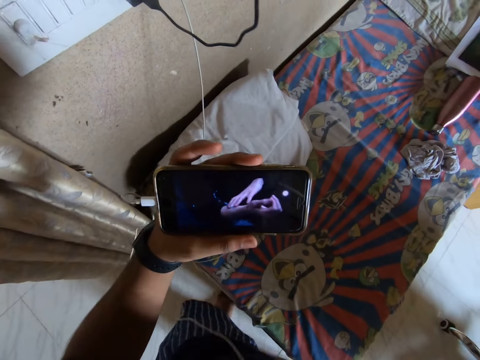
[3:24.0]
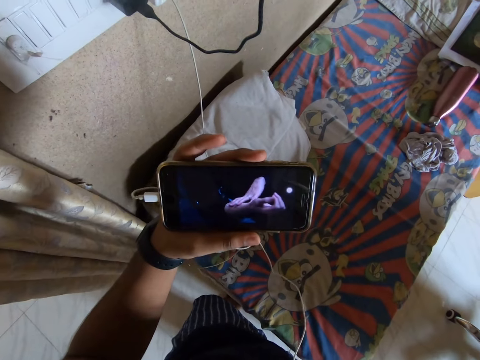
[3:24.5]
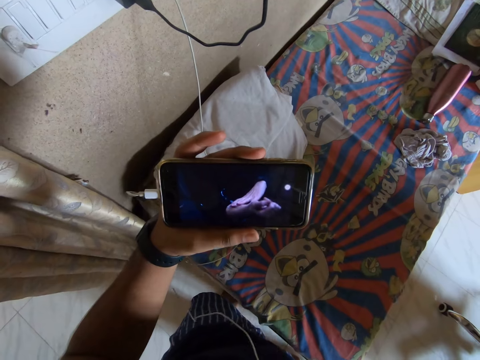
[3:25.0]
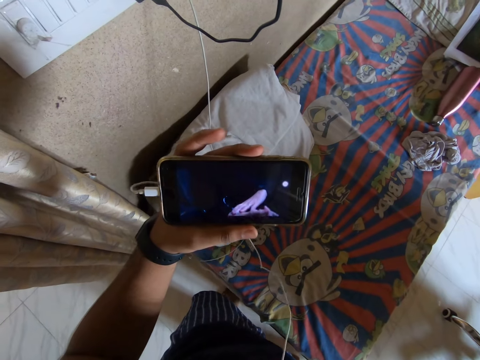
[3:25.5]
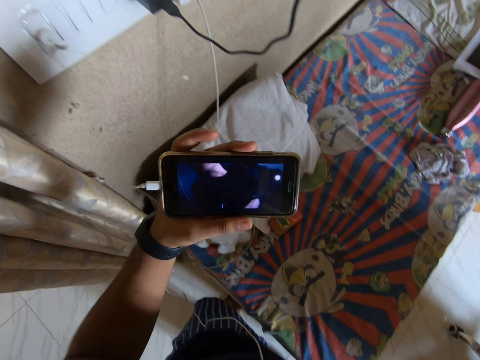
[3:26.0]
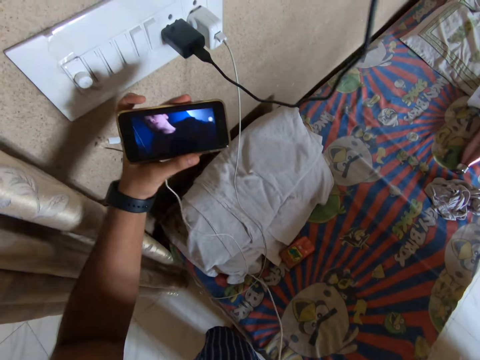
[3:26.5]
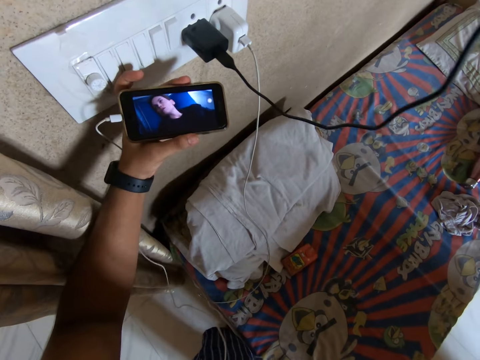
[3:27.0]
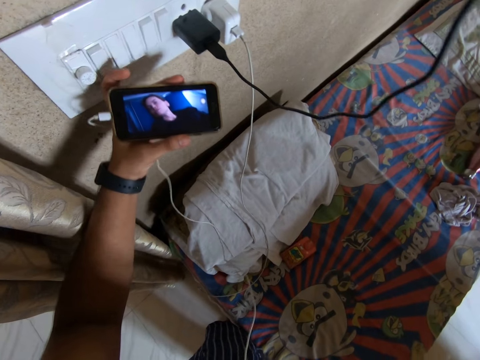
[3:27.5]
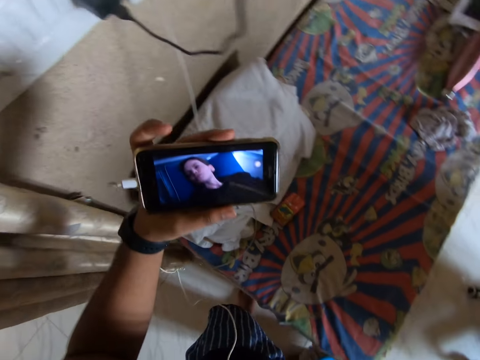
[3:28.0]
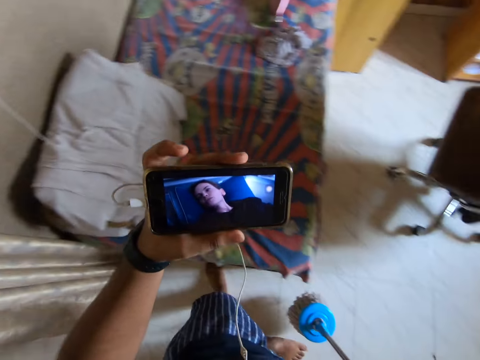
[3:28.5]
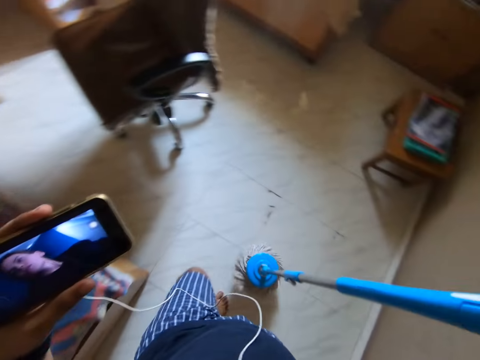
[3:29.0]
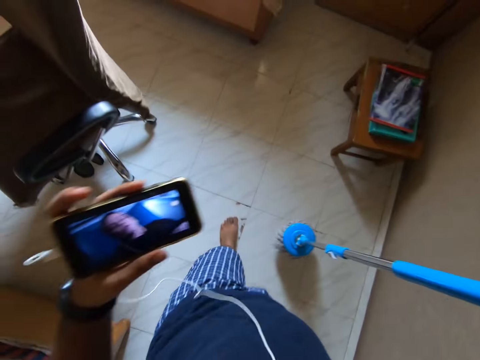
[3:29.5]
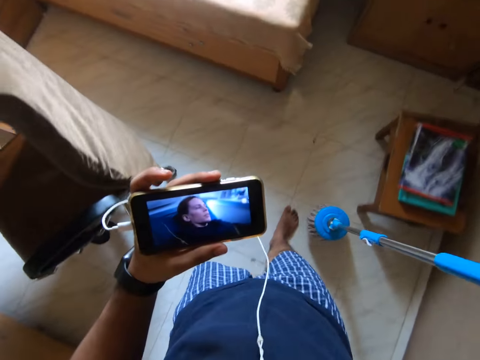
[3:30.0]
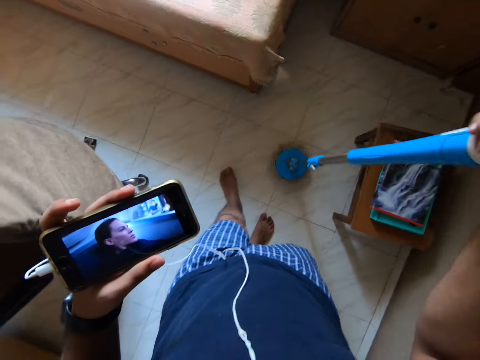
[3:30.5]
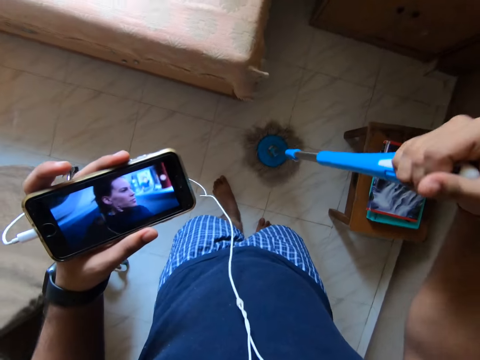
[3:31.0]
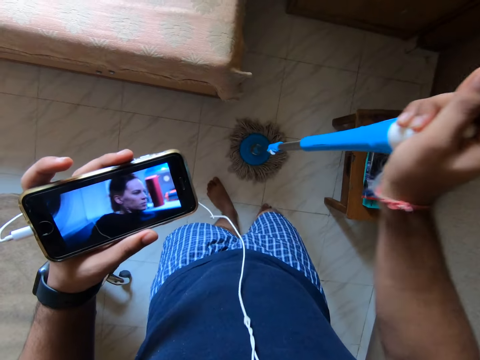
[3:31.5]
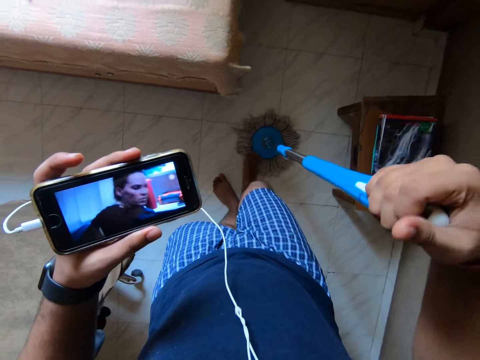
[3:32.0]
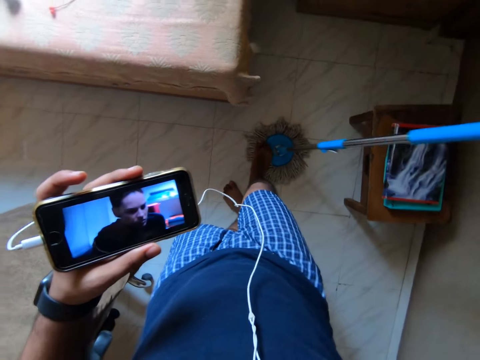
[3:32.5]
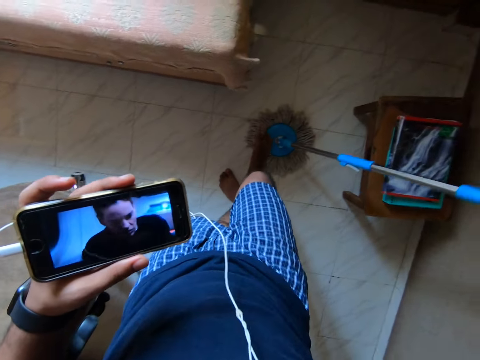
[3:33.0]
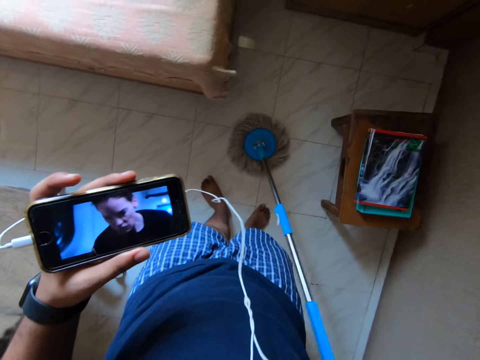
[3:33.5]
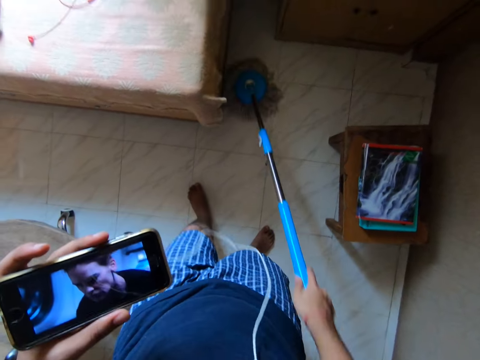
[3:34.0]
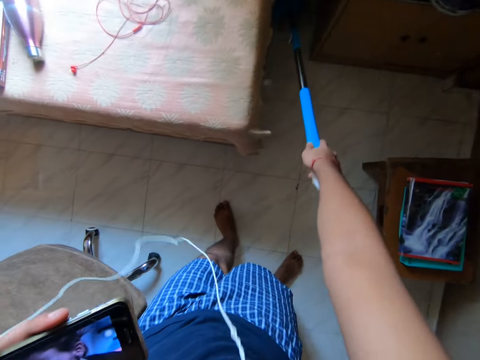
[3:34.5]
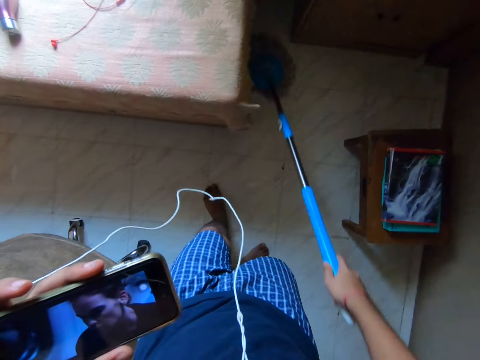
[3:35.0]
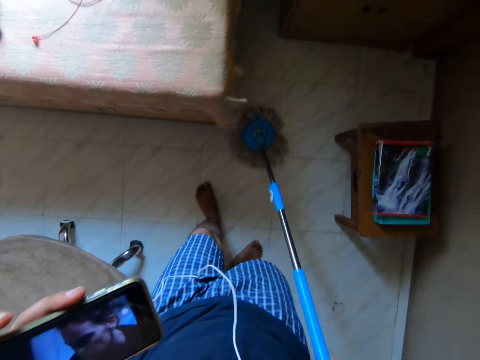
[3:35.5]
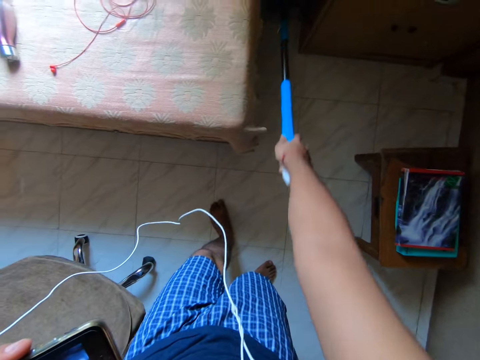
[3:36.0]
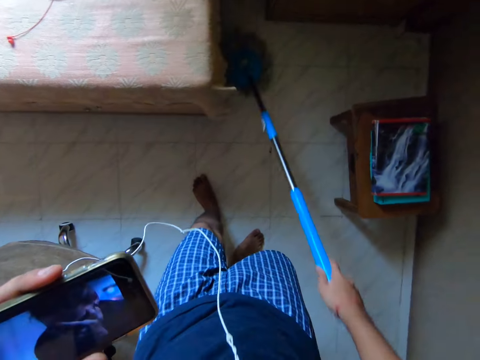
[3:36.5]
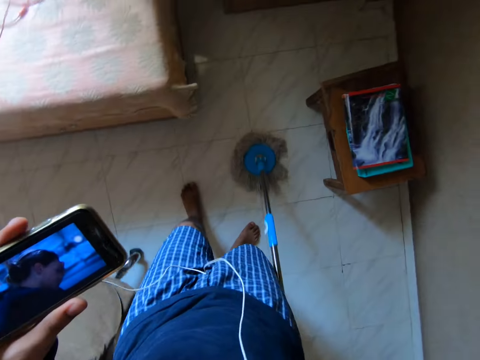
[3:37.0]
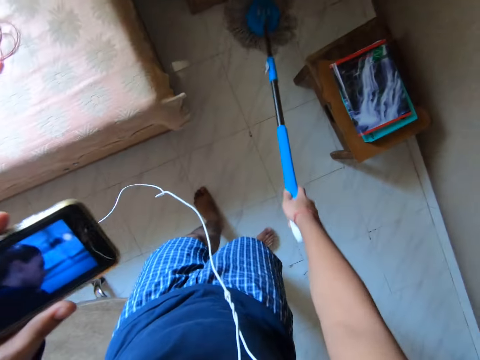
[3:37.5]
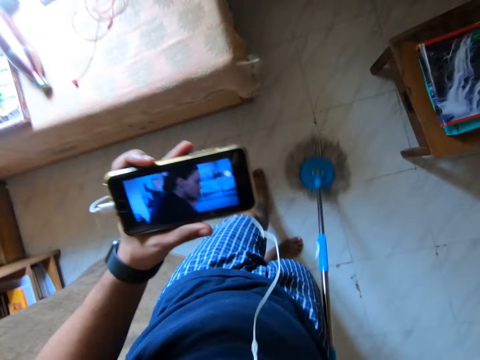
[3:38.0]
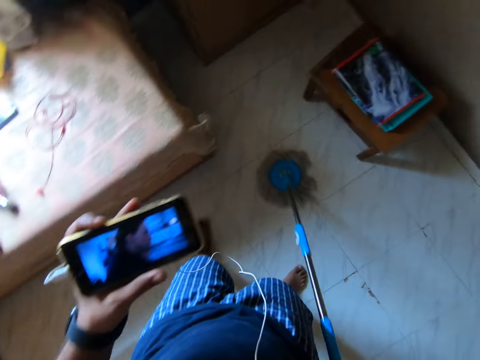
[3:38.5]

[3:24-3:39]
The camera wearer watches the video on the phone. They switch on the light on the socket. They switch off the socket. They watch the video on the phone. They move to the bed. They carry the mop and walk around the house. They mop the floor. They squeeze the mop on the floor. They step on the mop. They mop the floor with the mop.

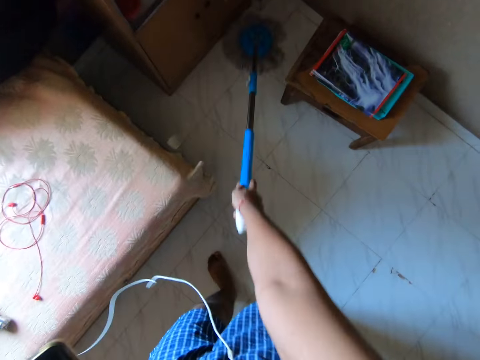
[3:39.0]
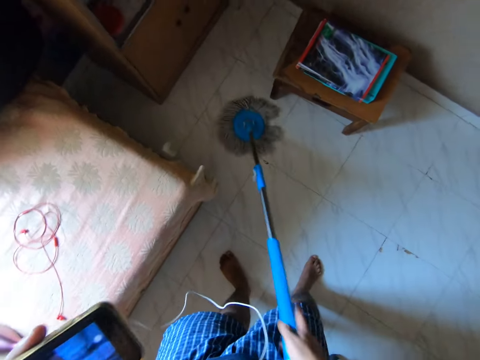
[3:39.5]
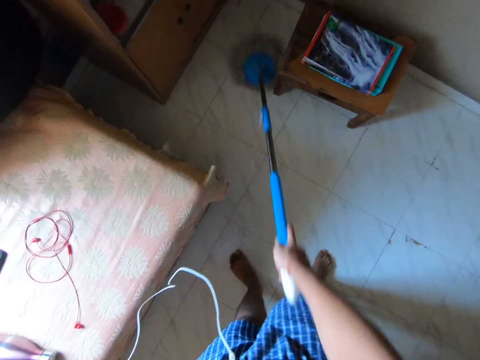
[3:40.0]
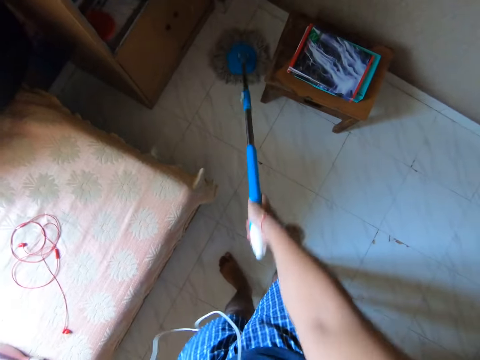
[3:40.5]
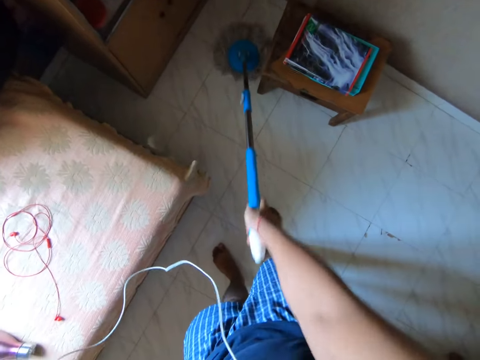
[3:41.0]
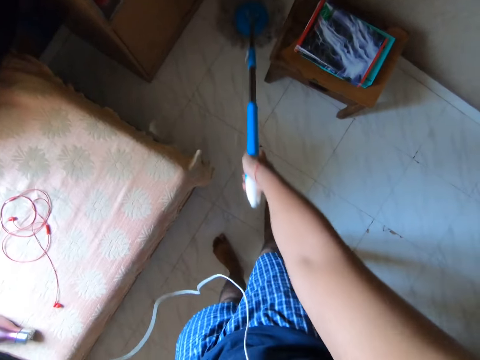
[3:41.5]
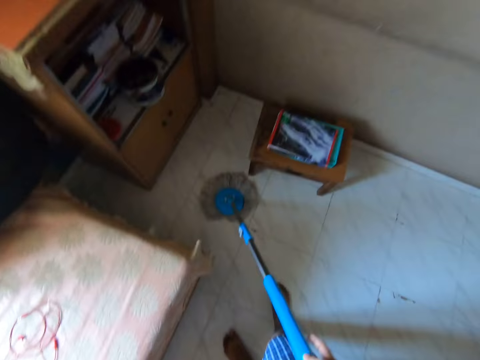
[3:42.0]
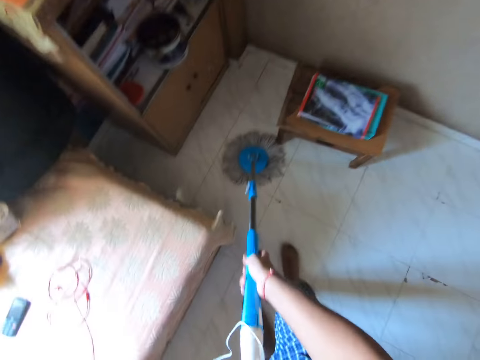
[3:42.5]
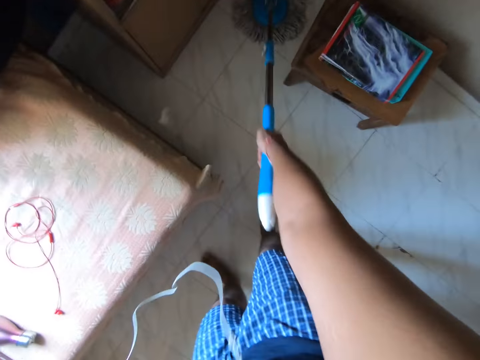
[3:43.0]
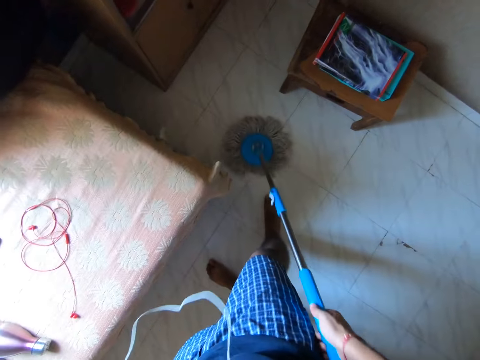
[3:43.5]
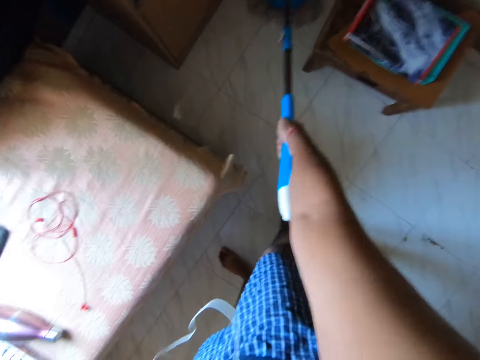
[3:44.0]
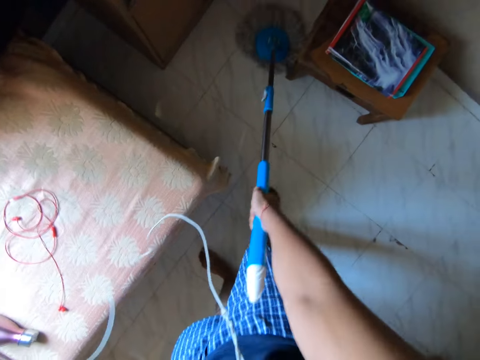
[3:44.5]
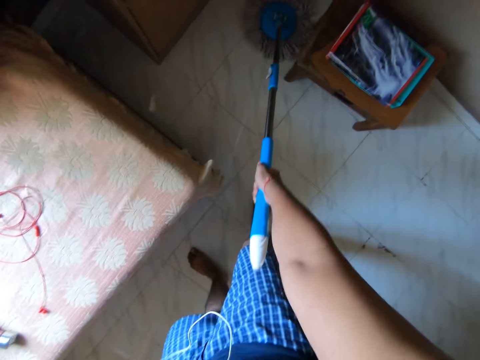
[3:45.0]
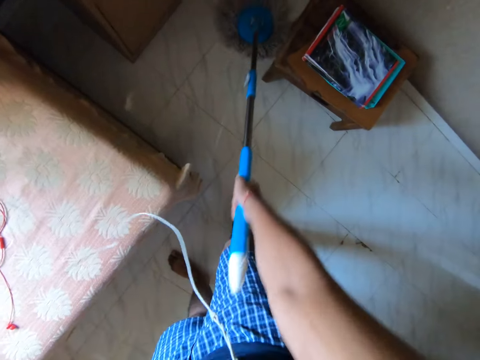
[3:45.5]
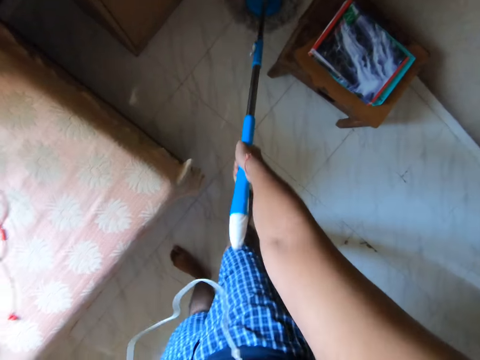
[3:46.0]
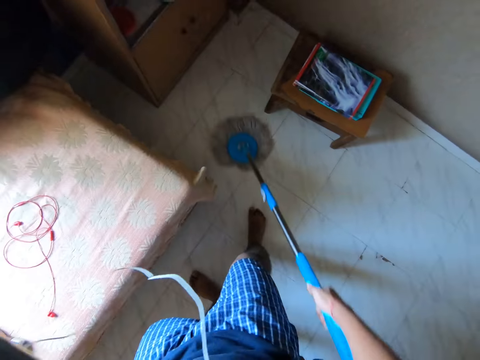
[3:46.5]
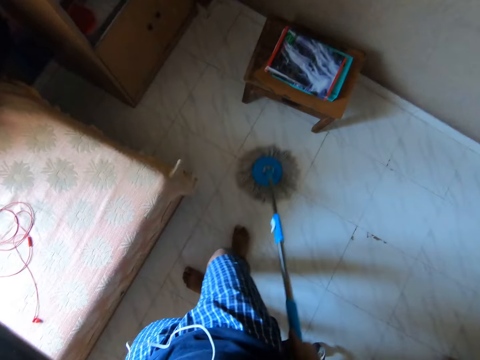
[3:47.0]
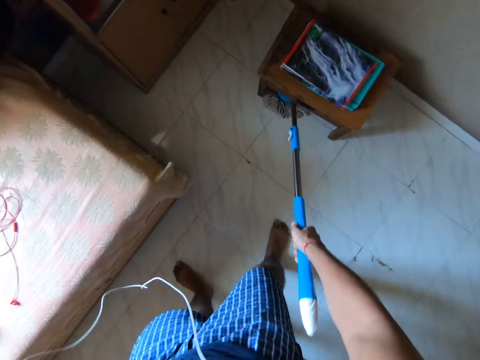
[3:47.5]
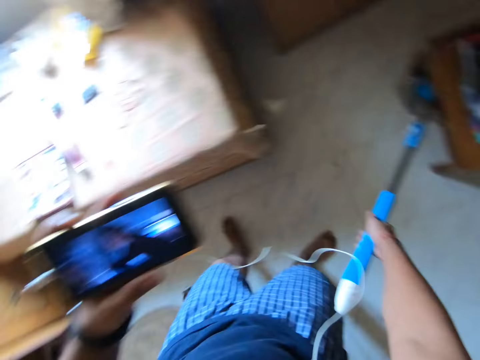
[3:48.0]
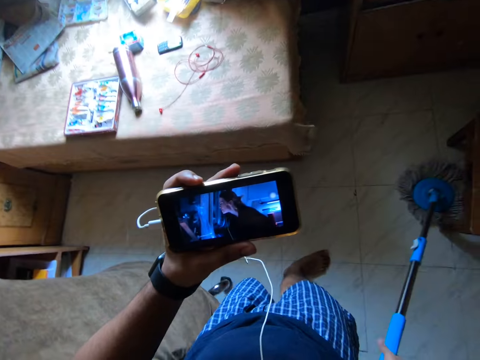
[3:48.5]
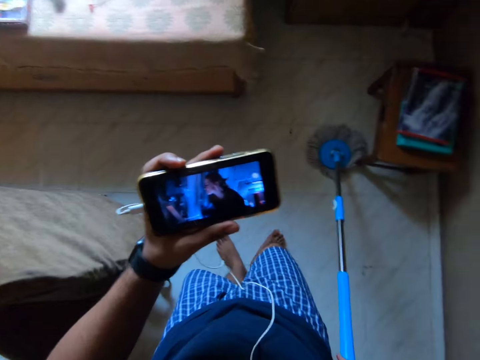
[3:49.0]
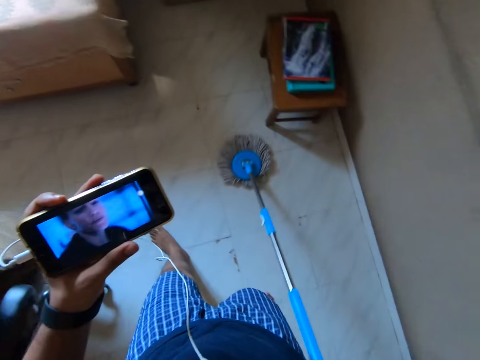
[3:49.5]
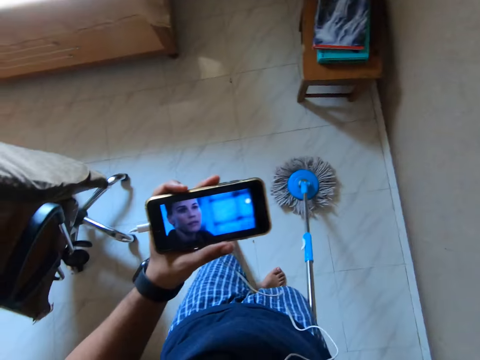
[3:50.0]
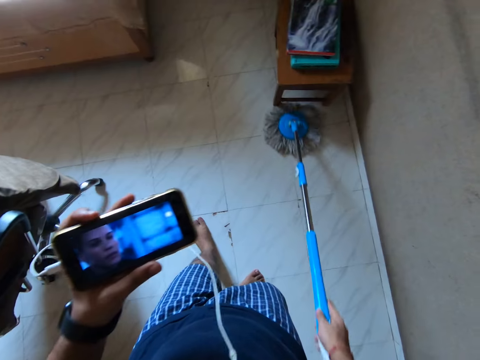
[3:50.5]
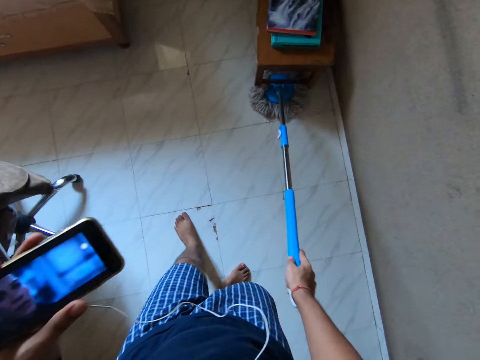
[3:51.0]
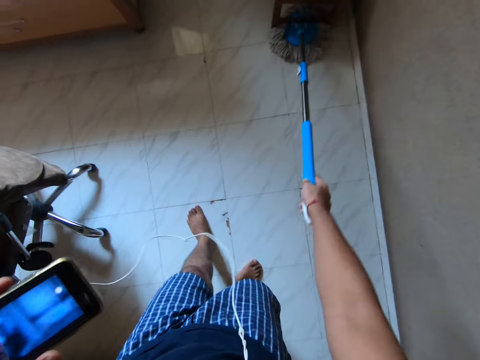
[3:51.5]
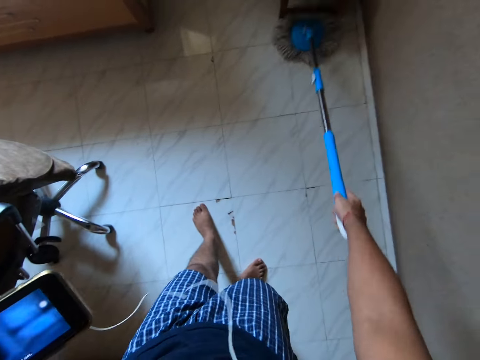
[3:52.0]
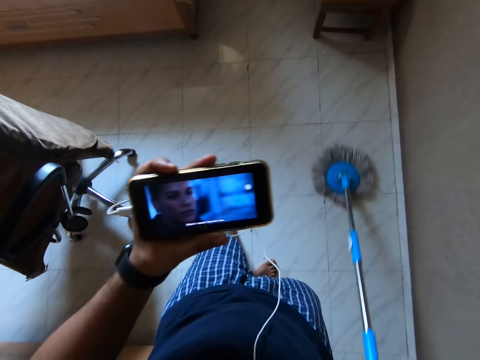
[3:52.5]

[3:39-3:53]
The camera wearer pushes the stool with a mop.
